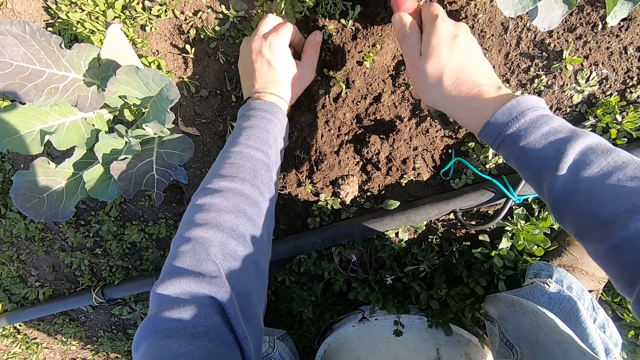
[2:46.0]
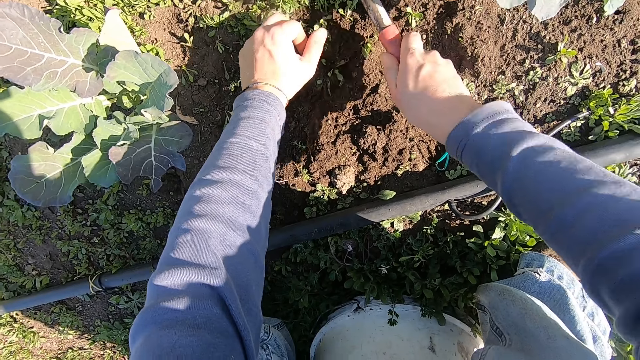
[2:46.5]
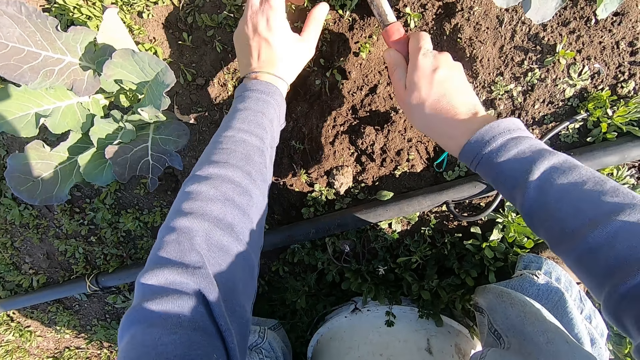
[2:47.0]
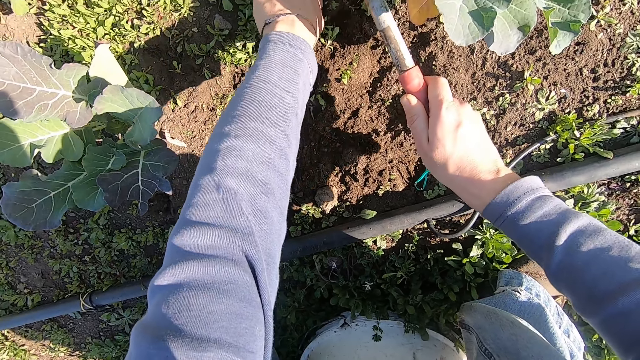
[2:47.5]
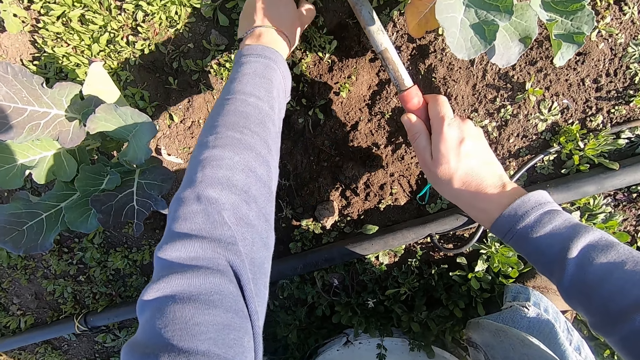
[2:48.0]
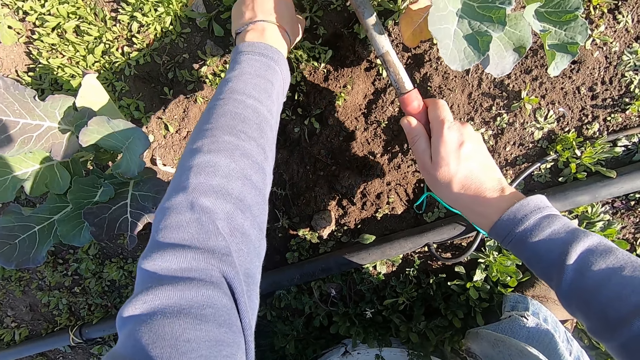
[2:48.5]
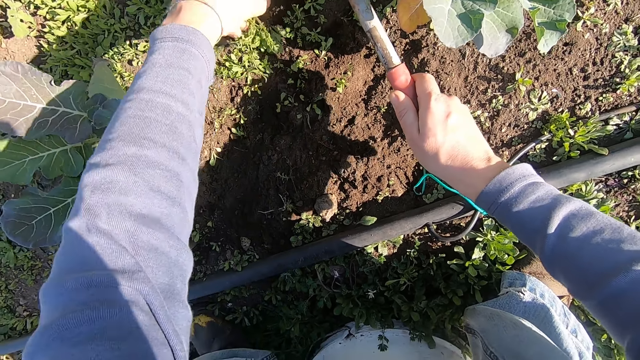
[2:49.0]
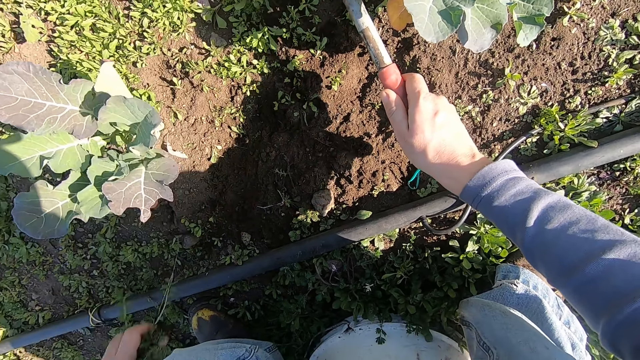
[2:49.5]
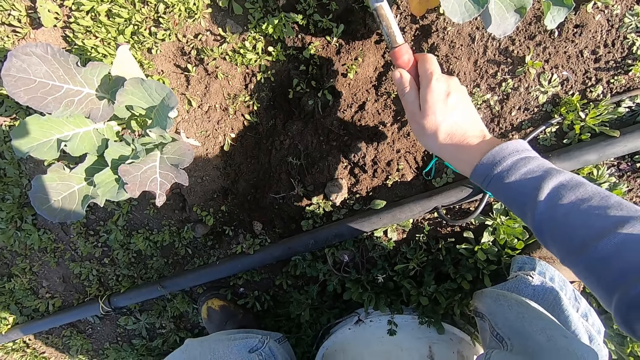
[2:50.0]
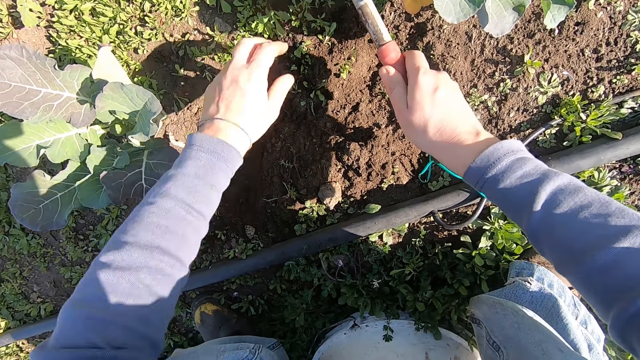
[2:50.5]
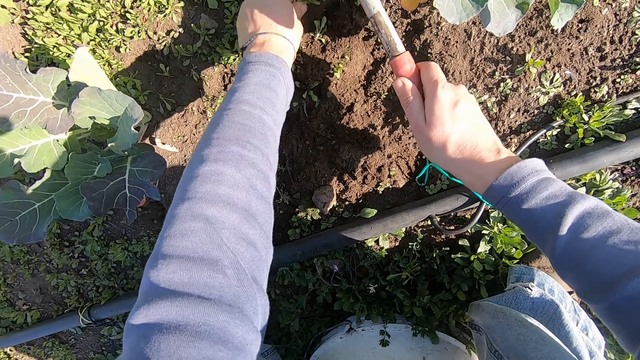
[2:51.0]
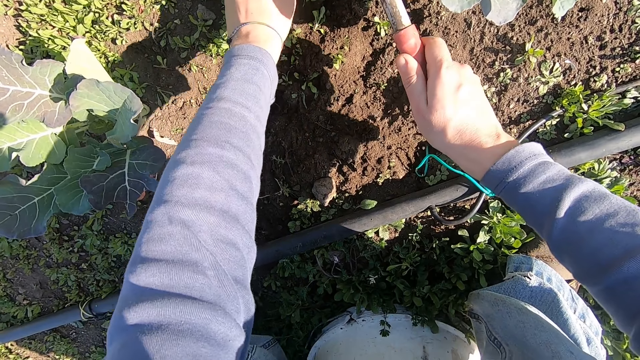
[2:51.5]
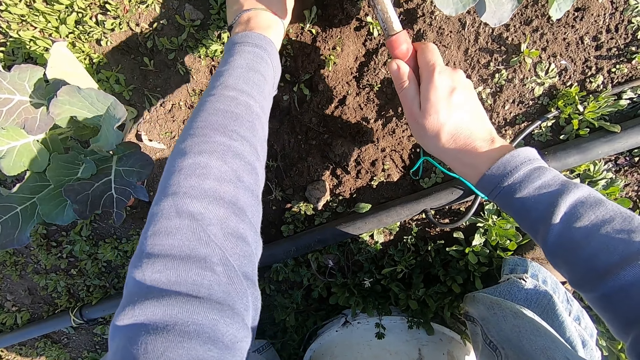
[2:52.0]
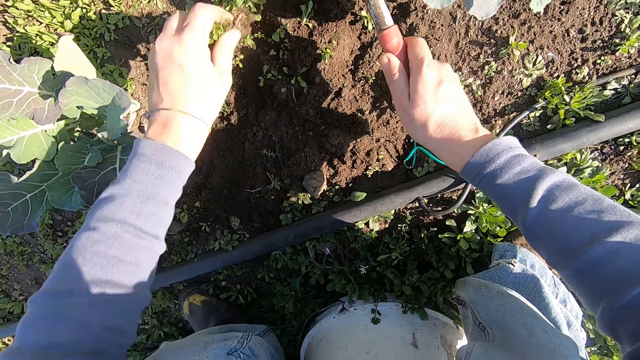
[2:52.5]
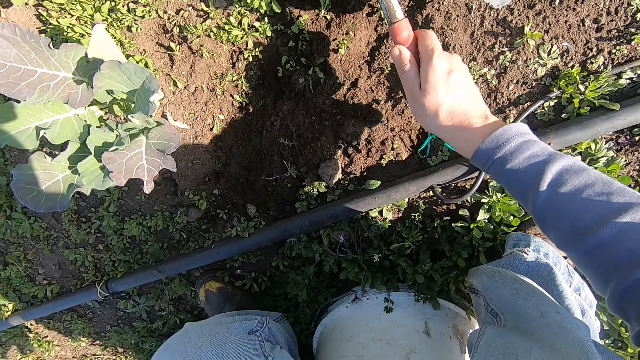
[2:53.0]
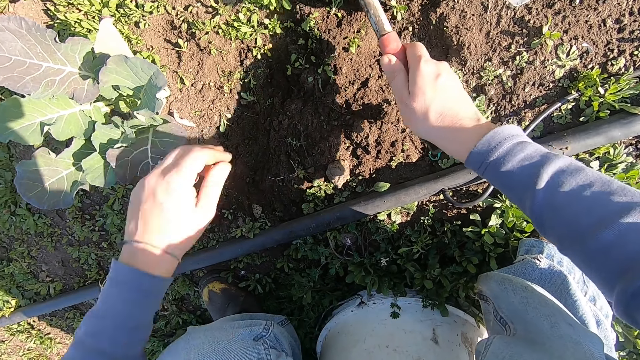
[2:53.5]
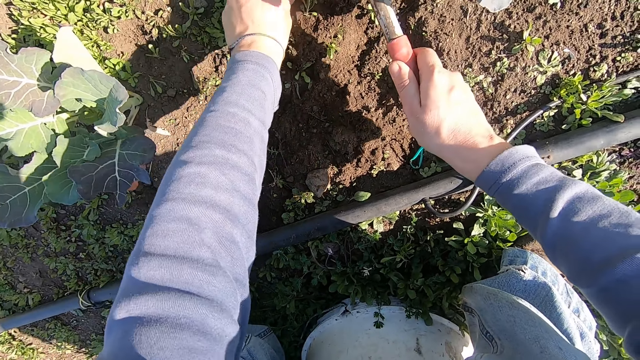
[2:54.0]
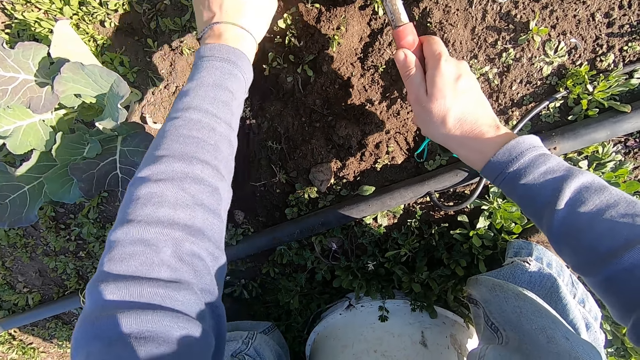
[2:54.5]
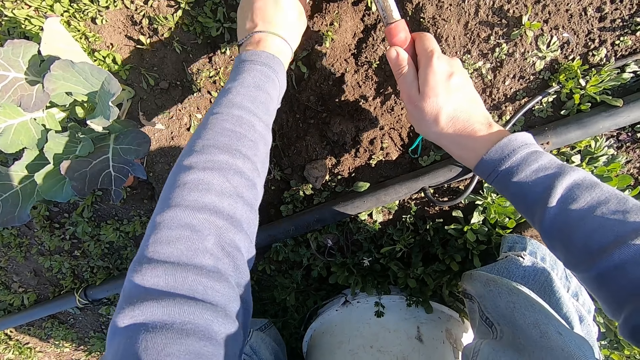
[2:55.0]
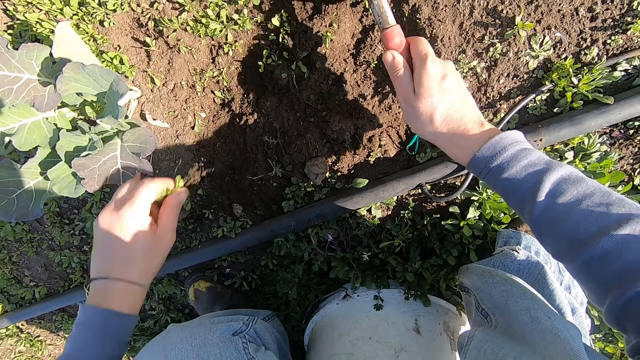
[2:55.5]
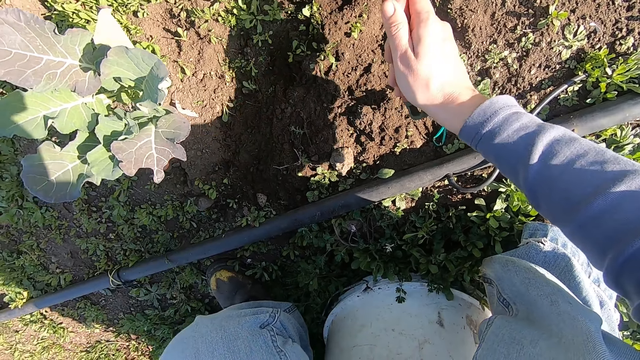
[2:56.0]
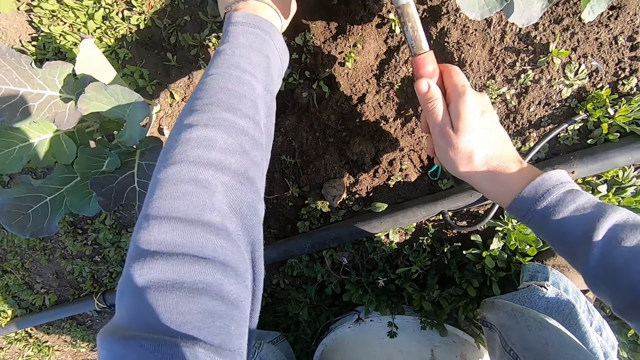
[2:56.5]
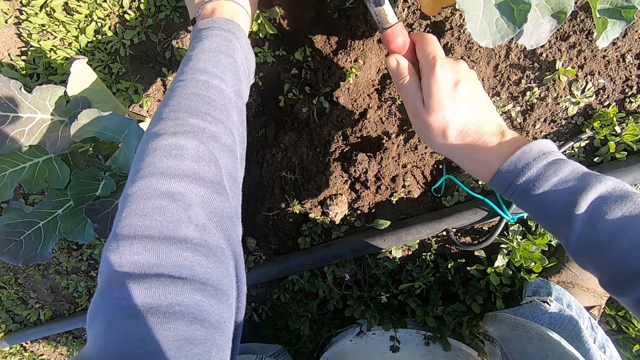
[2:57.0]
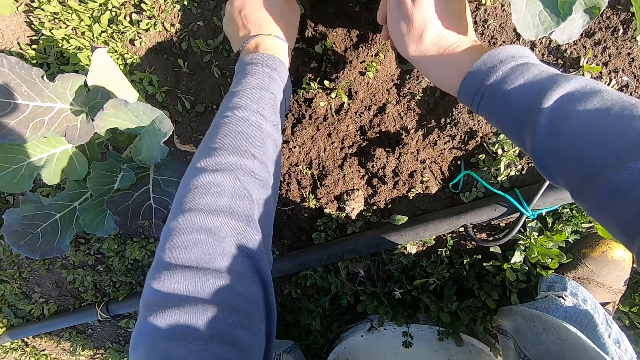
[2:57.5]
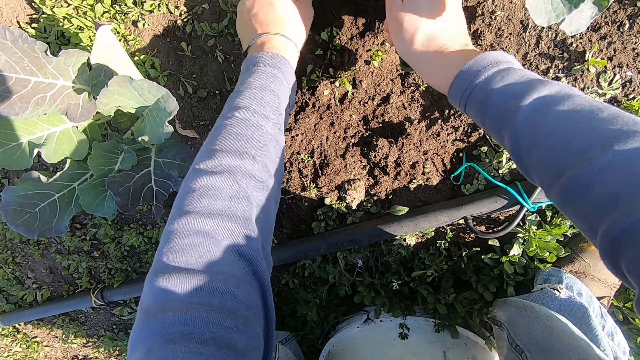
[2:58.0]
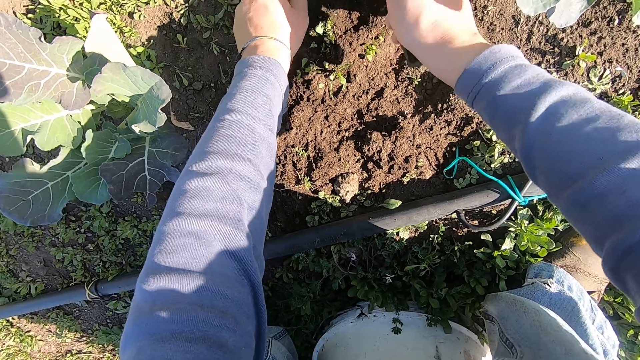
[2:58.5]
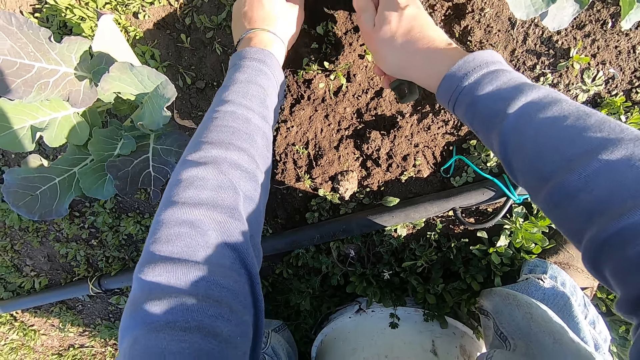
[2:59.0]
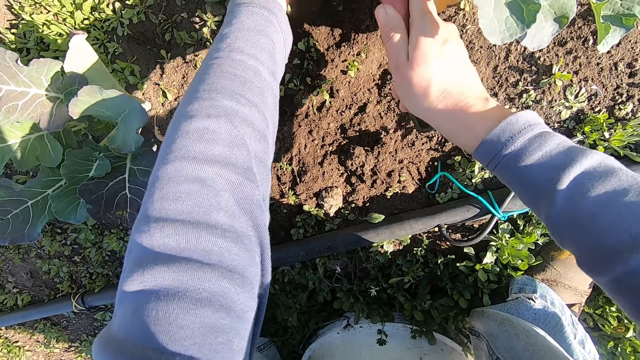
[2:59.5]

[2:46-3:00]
The camera wearer weeds with the hoe in his right hand and his left hand. He throws away an uprooted weed. He digs up the weed from the ground. He throws away the uprooted weed. He digs up the weed from the ground. He throws away the uprooted weed. He digs up the weed from the ground.

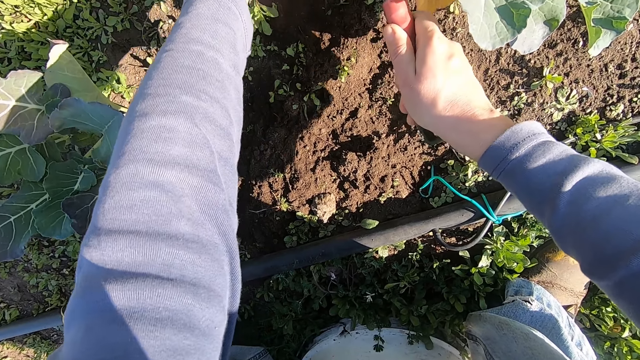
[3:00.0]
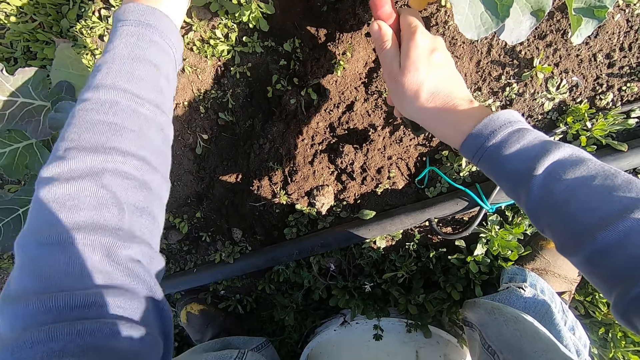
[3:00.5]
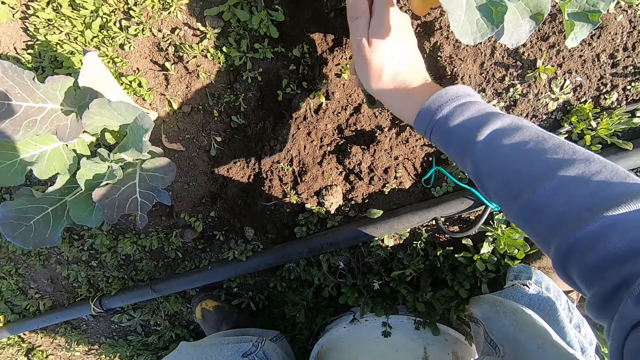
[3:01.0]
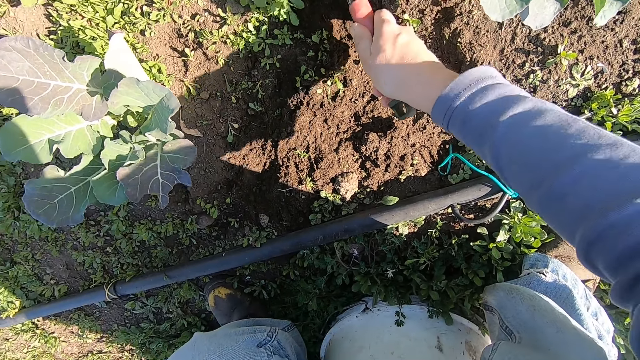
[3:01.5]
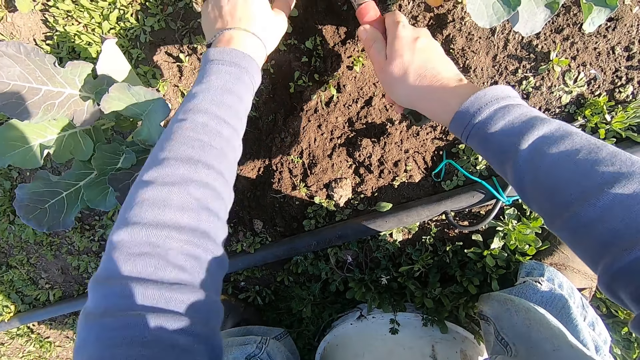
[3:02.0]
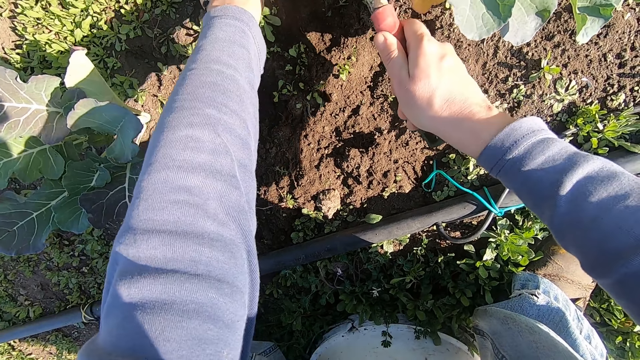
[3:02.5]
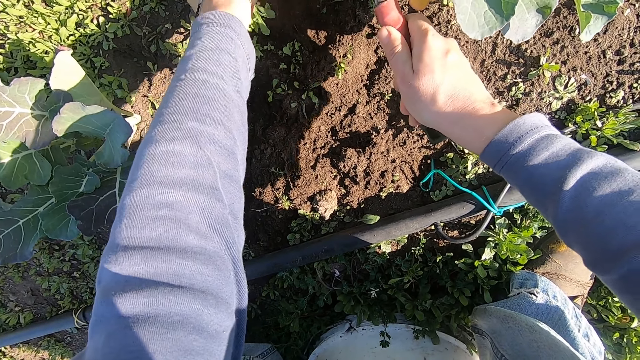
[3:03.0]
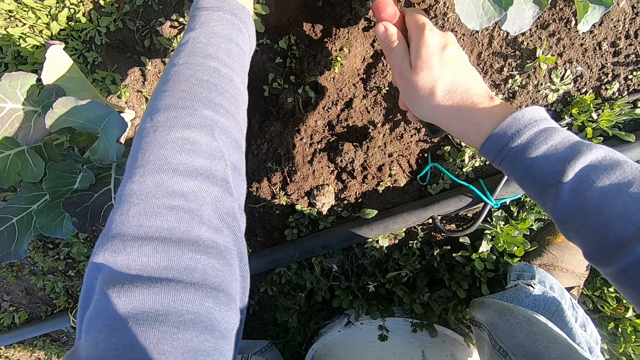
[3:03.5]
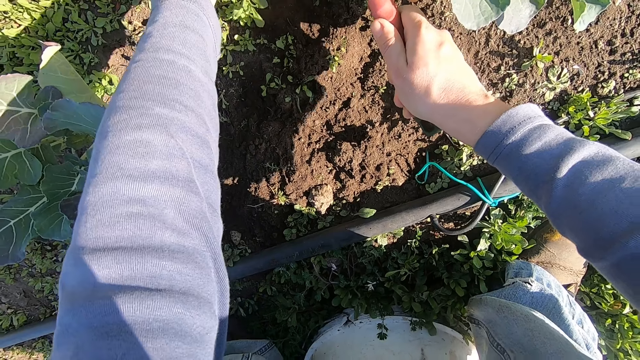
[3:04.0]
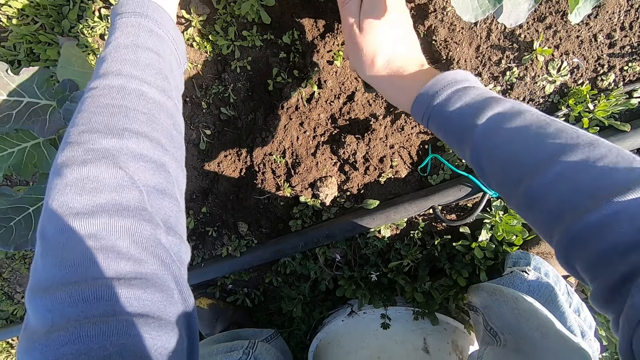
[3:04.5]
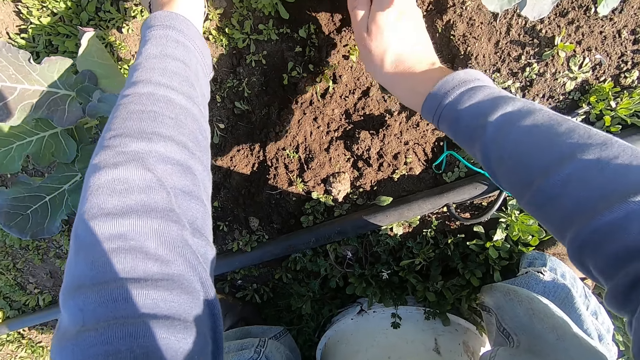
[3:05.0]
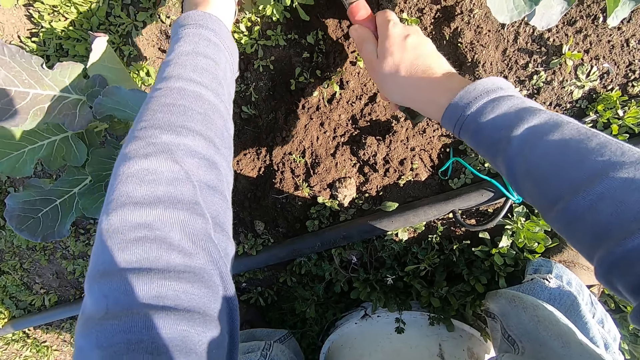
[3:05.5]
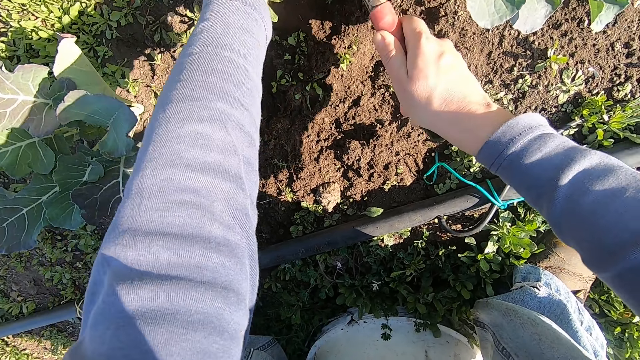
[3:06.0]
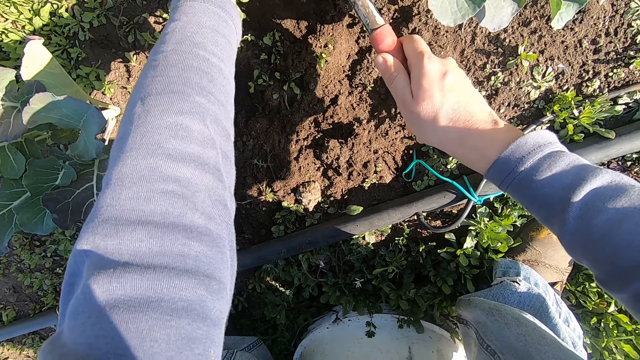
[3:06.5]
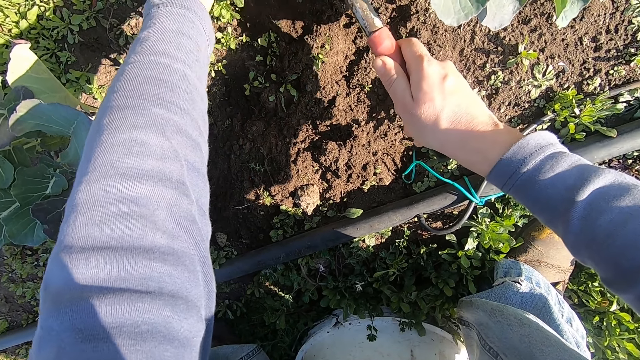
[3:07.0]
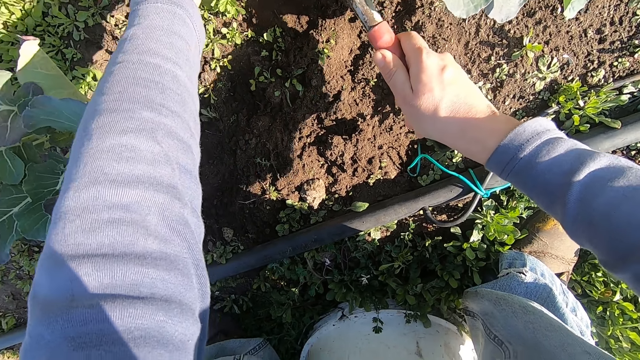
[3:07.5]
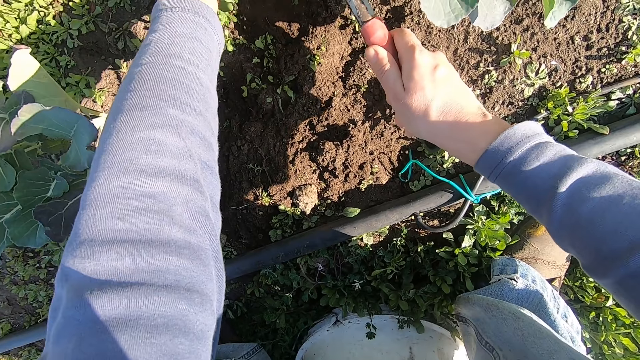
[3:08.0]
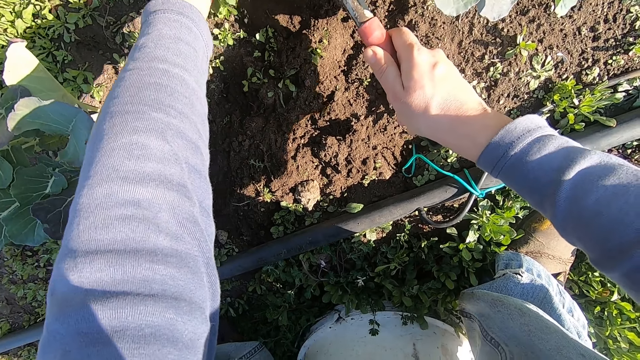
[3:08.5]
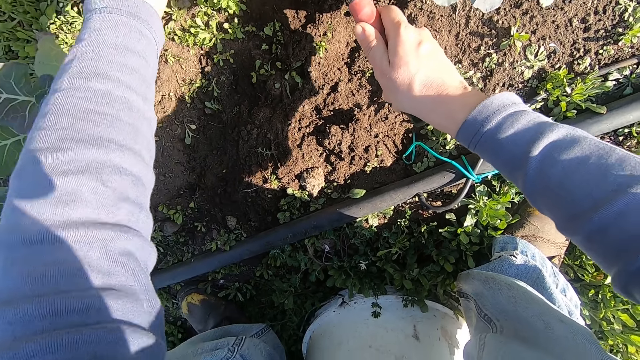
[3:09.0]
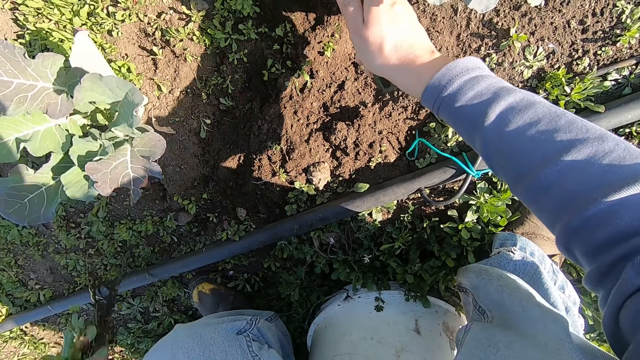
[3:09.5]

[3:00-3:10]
The camera wearer throws away an uprooted weed. He digs up the weed from the ground. He throws away the uprooted weed.
